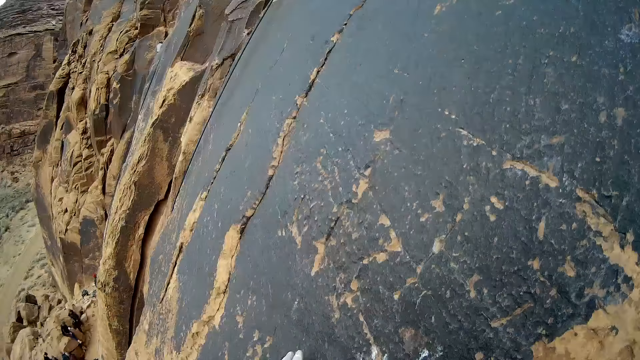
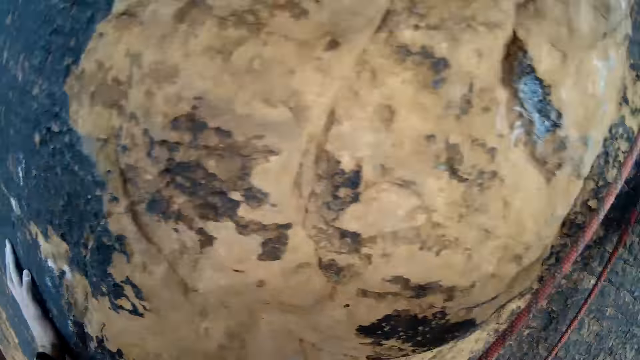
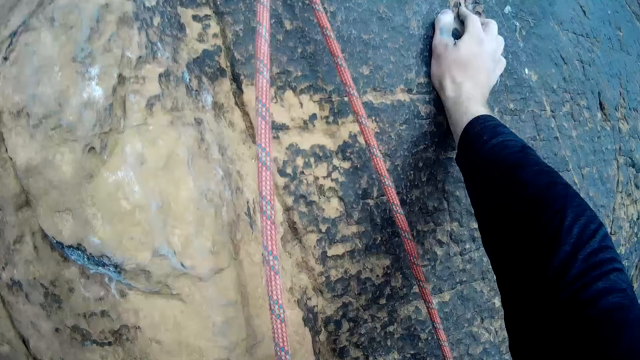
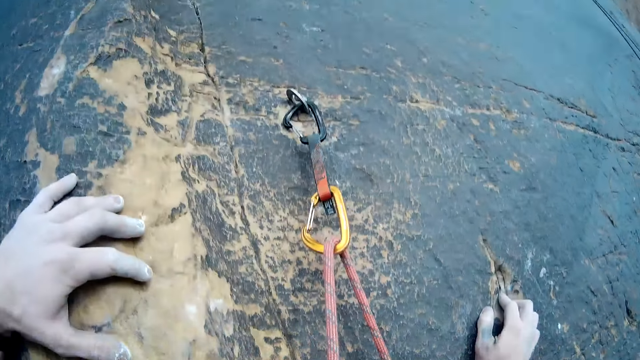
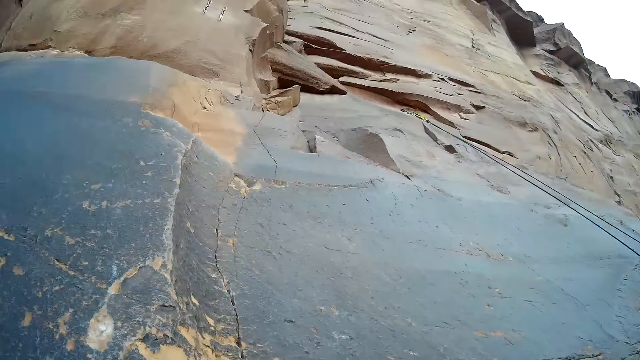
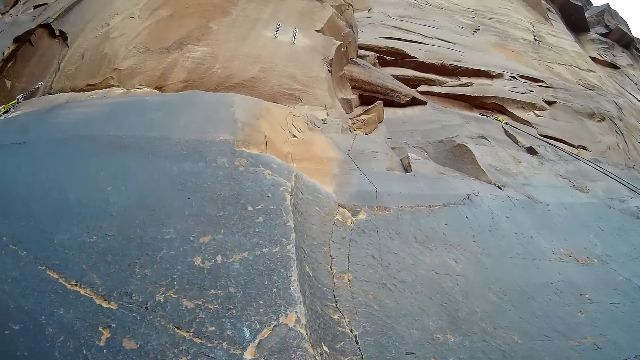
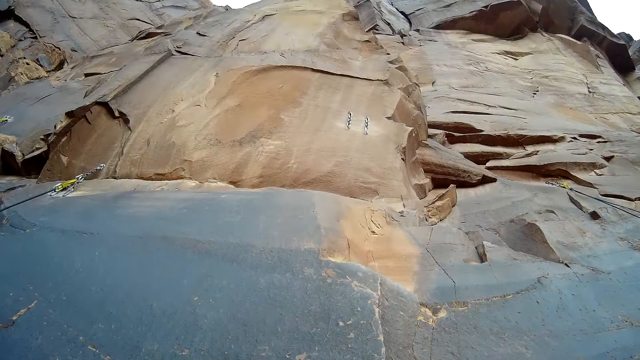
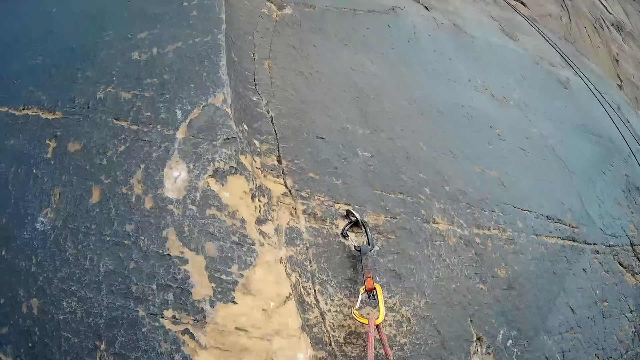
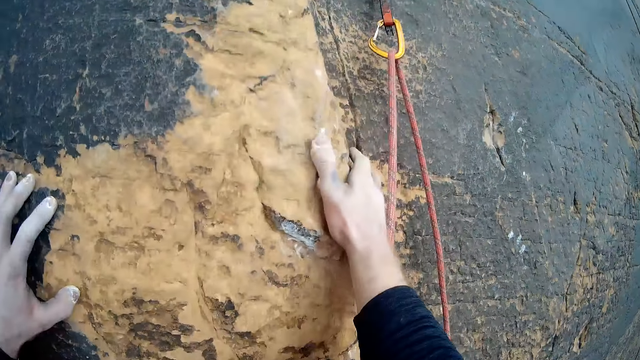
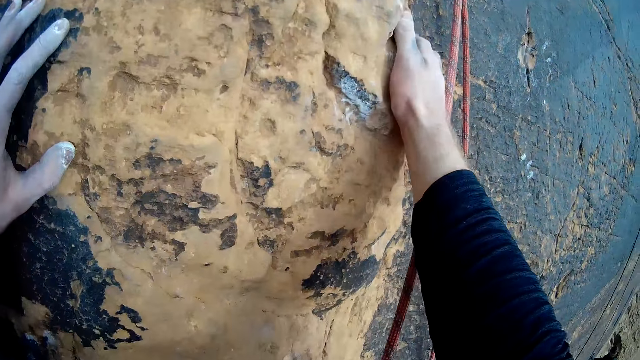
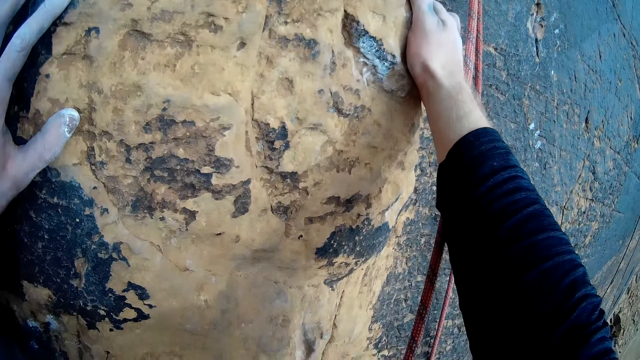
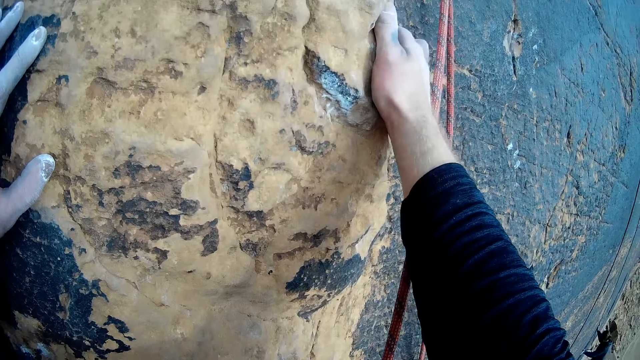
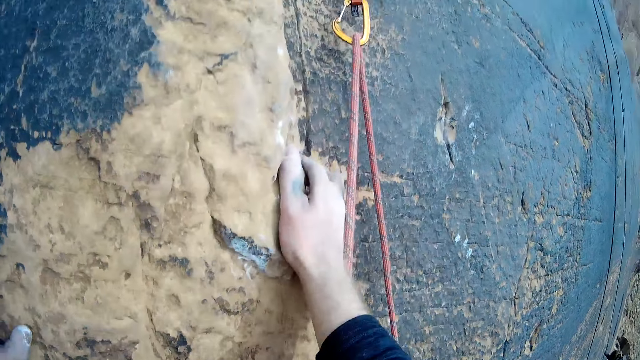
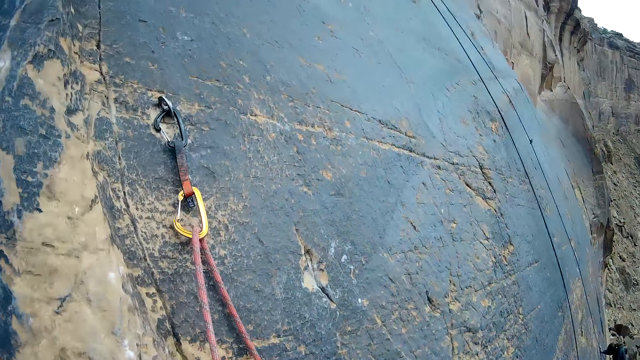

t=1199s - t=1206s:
The camera wearer climbs the mountain with both hands.

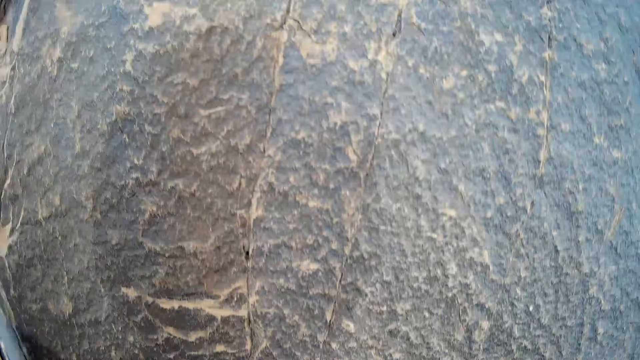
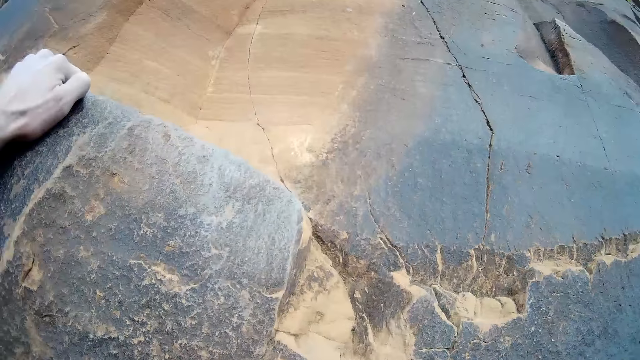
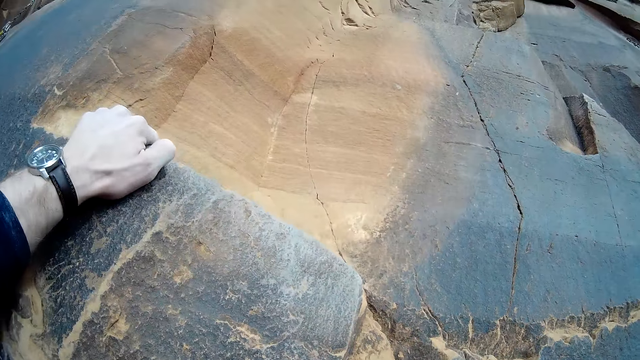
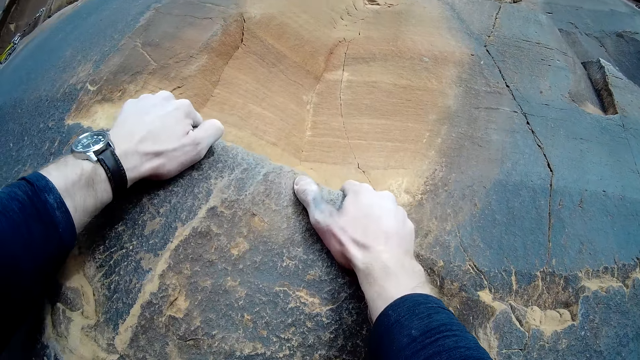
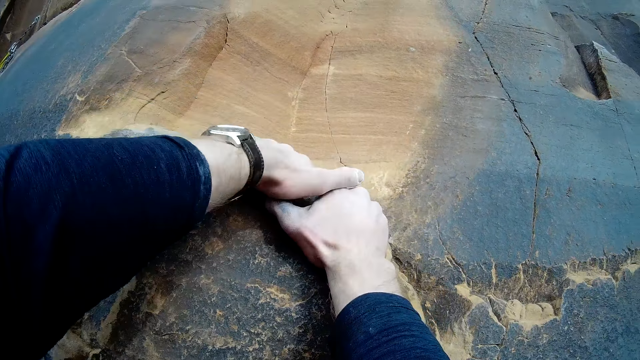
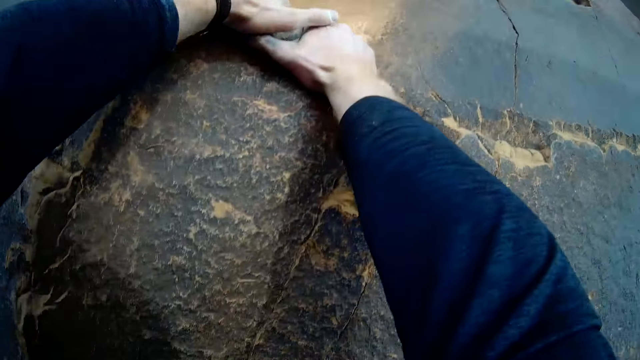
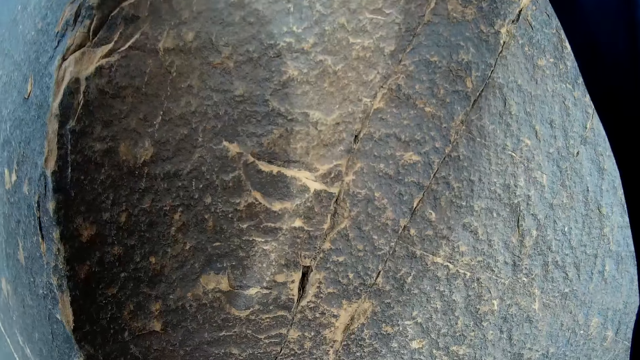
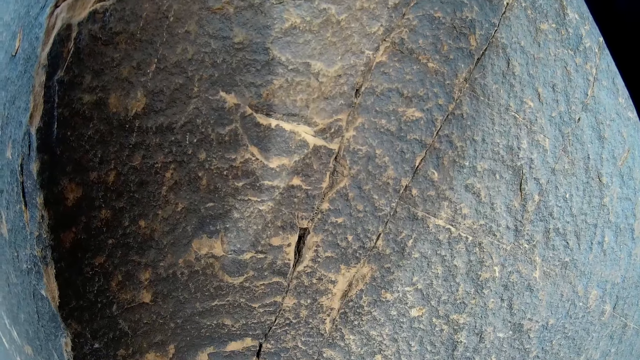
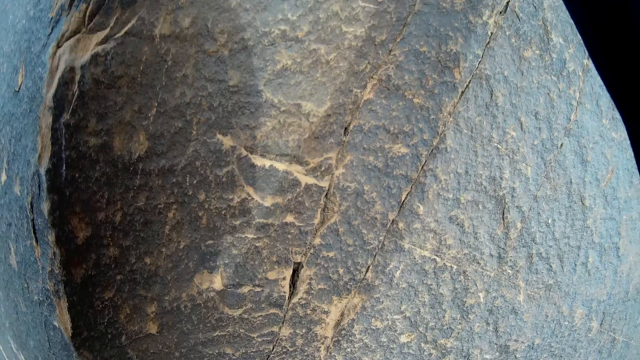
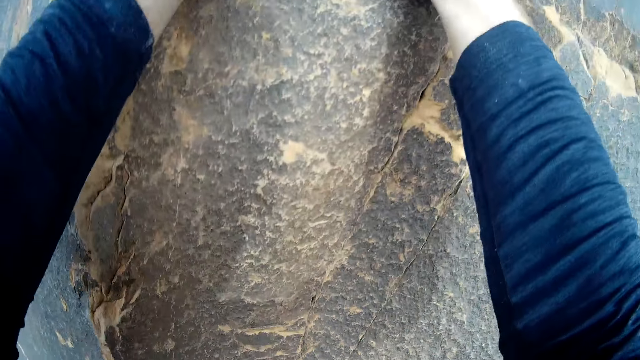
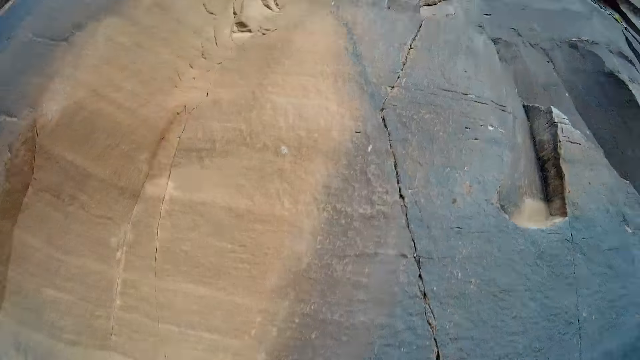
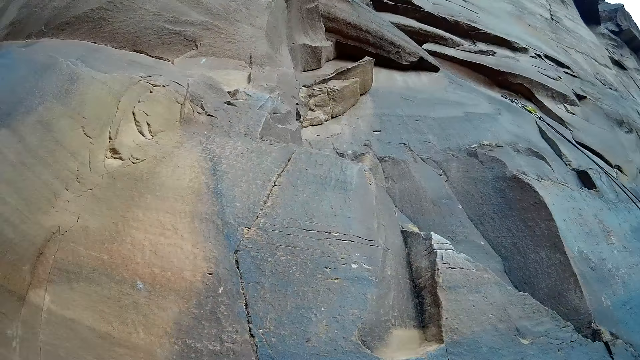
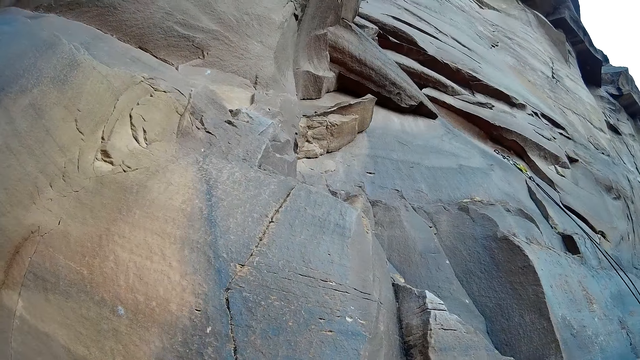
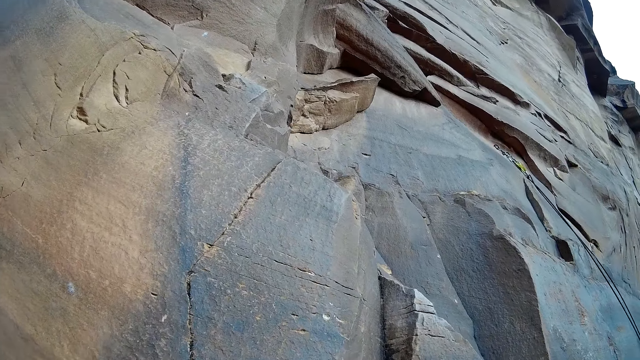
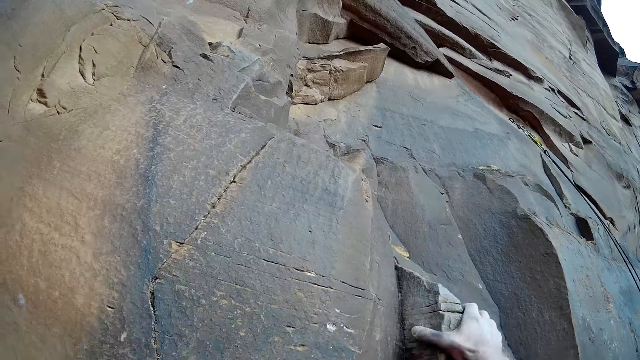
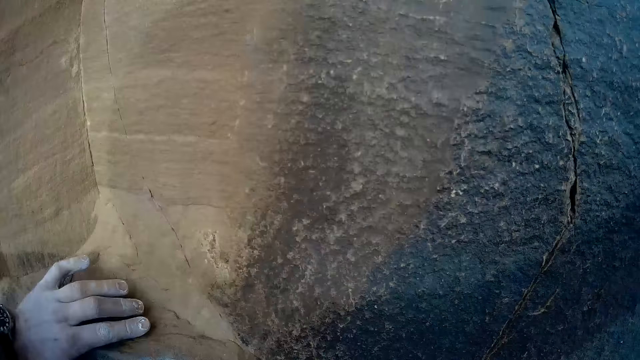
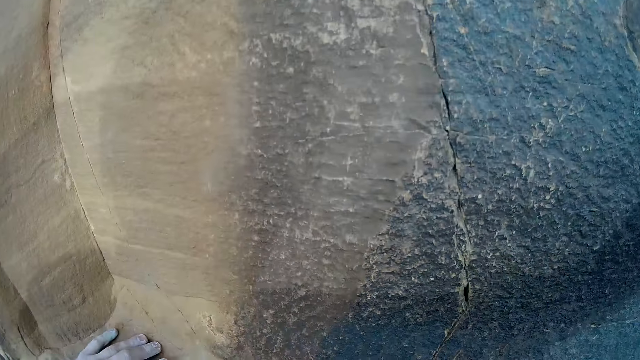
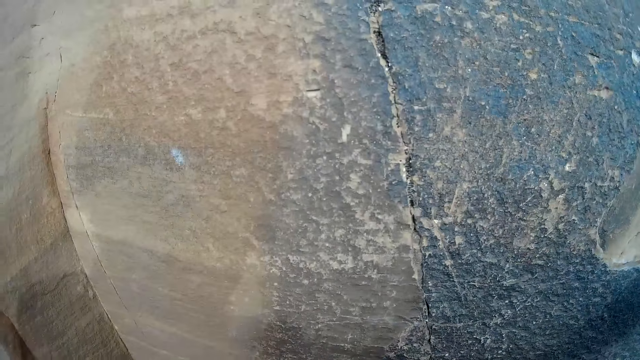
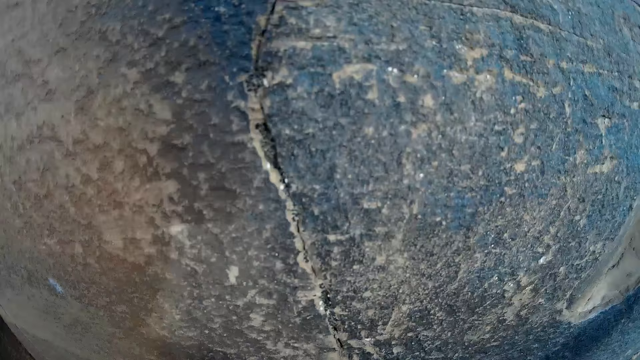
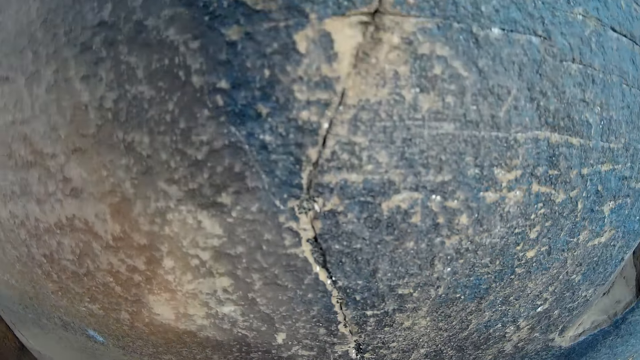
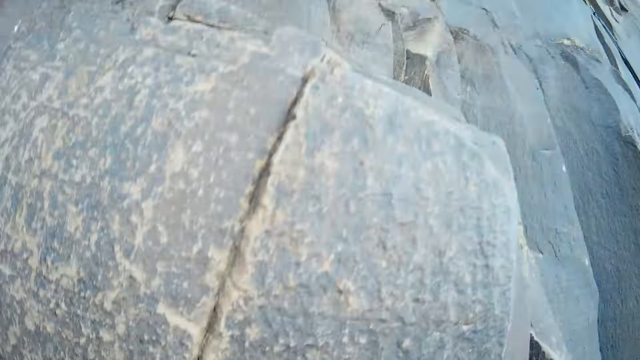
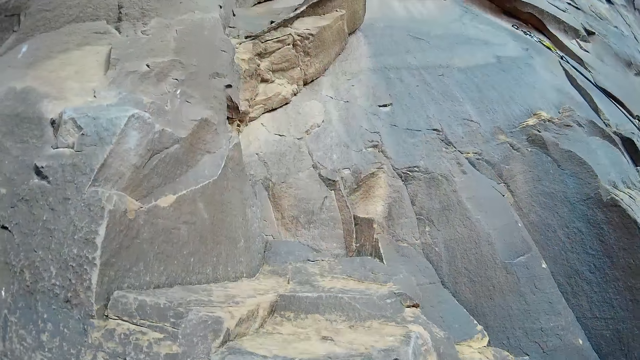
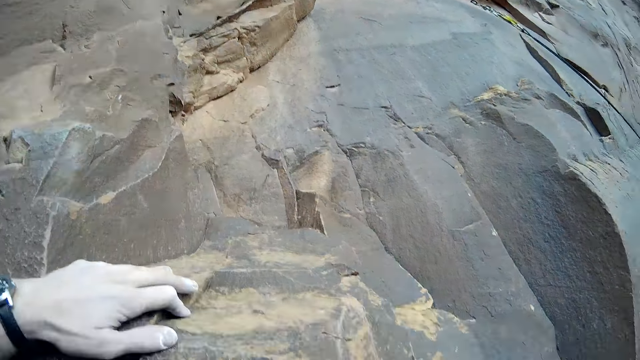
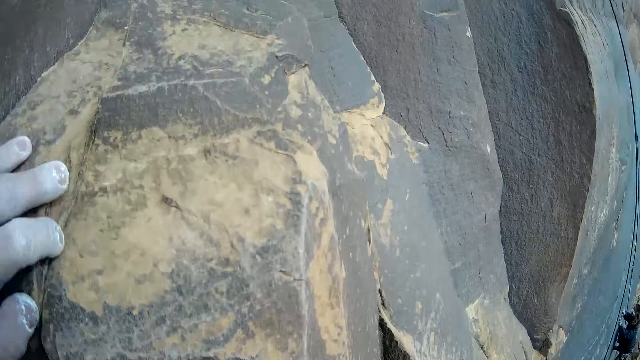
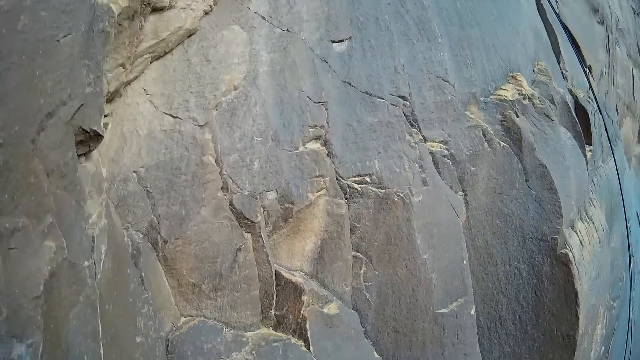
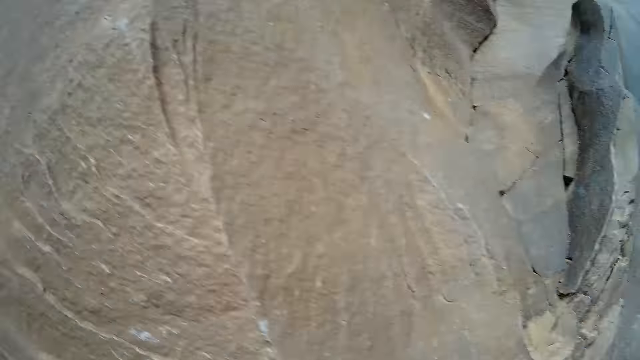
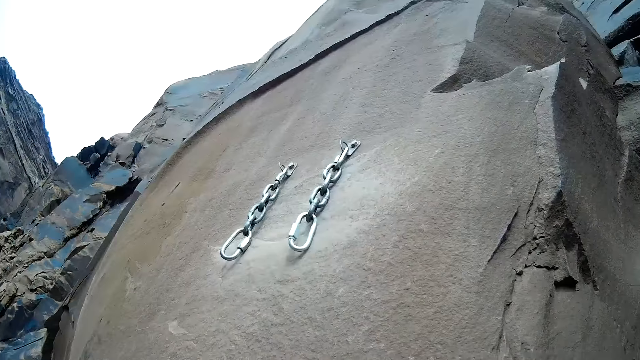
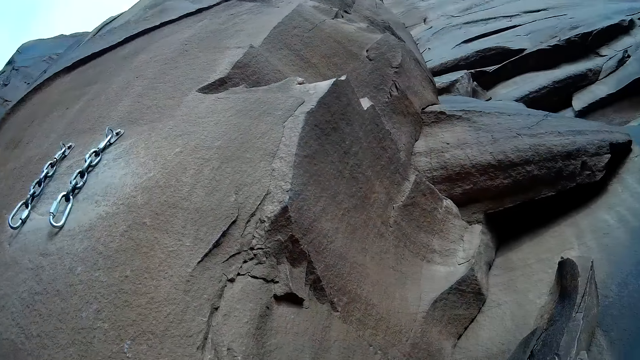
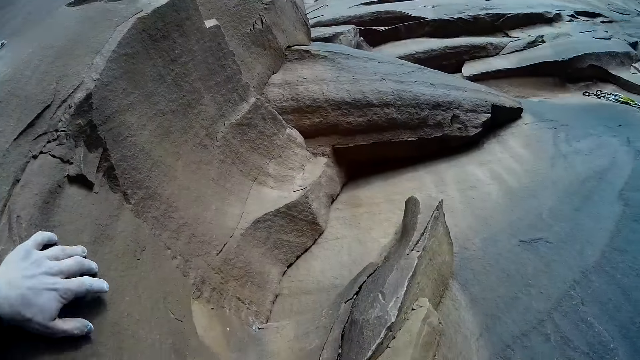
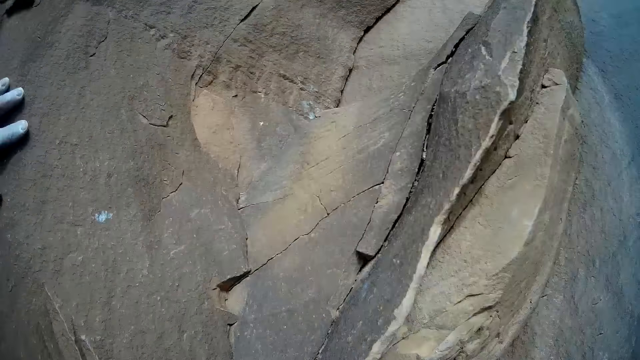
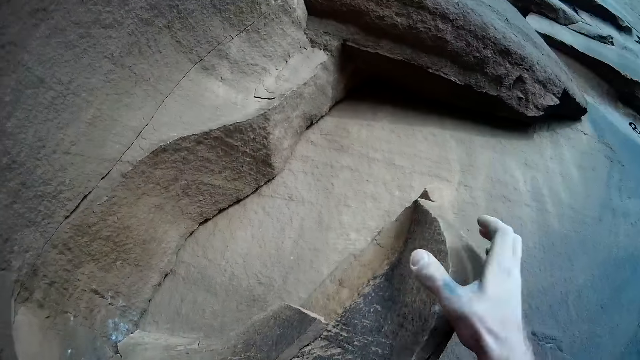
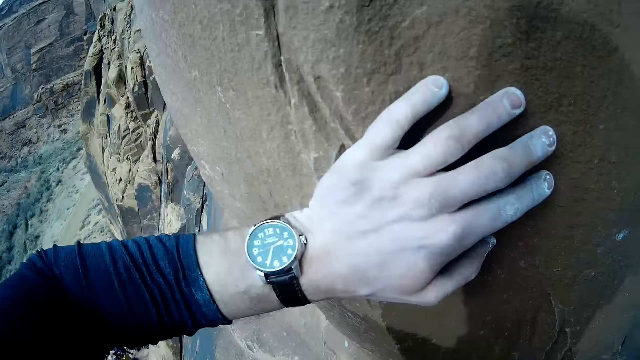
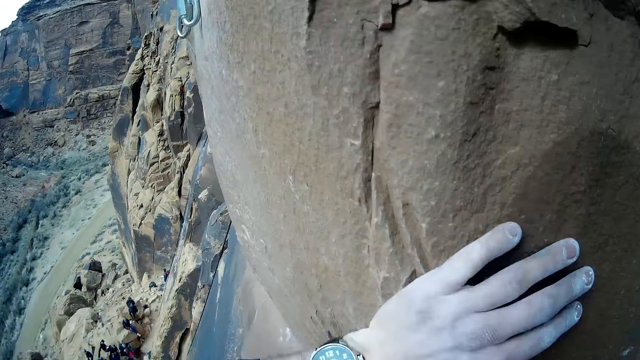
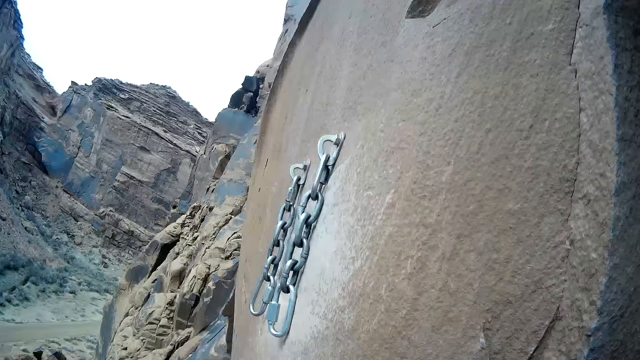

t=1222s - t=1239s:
The camera wearer climbs the mountain of rock. They look around the mountain of rocks.
